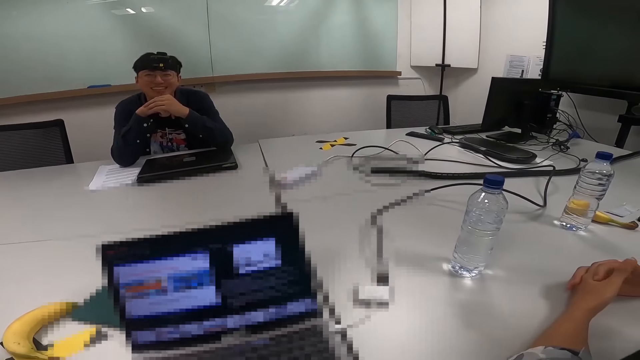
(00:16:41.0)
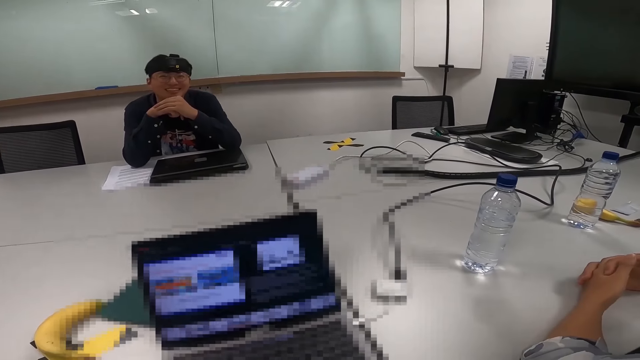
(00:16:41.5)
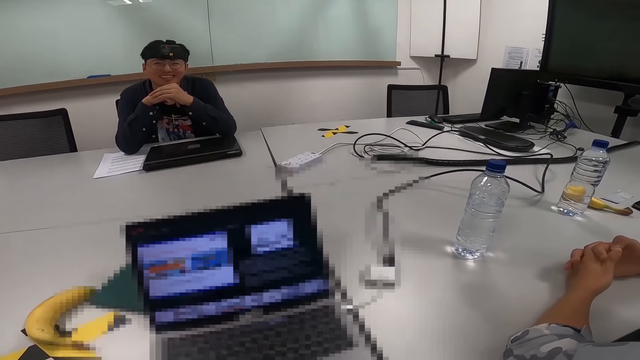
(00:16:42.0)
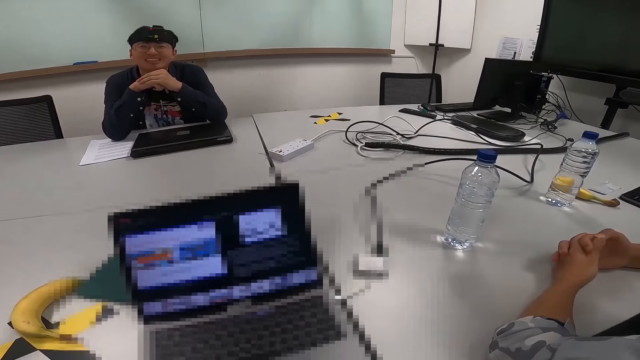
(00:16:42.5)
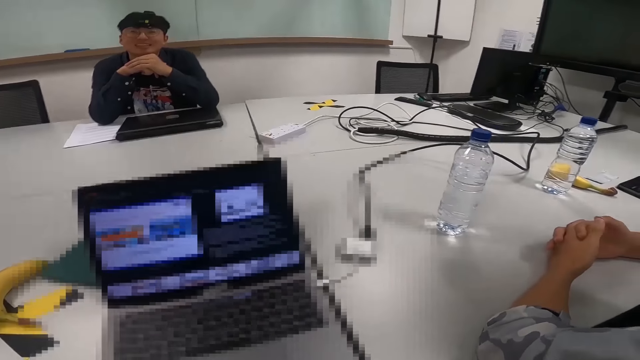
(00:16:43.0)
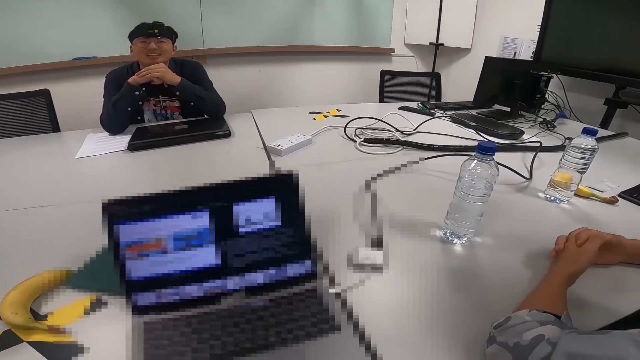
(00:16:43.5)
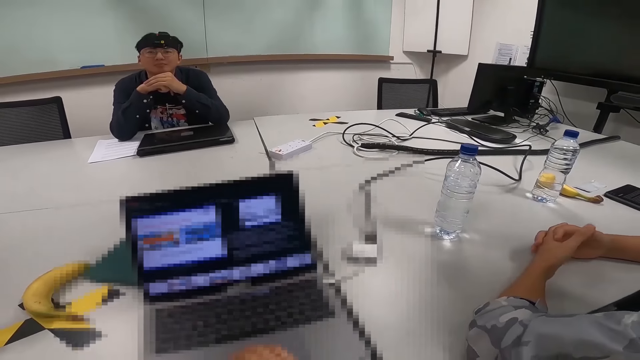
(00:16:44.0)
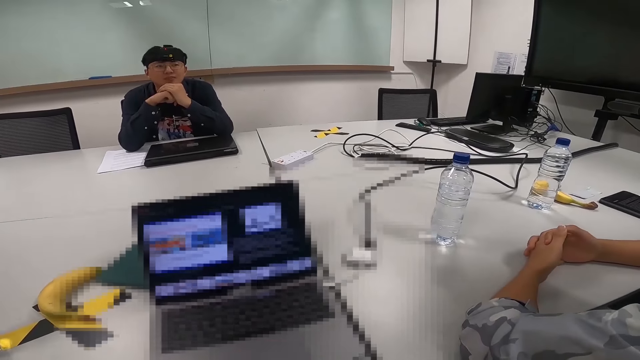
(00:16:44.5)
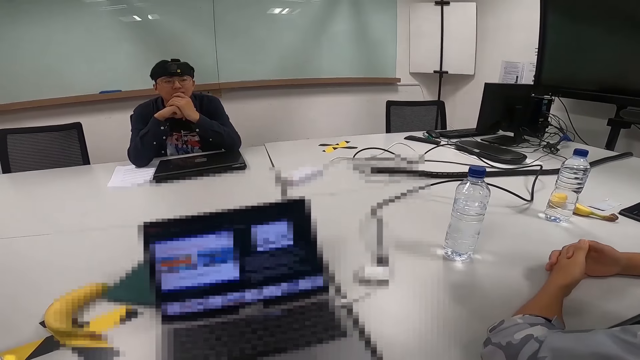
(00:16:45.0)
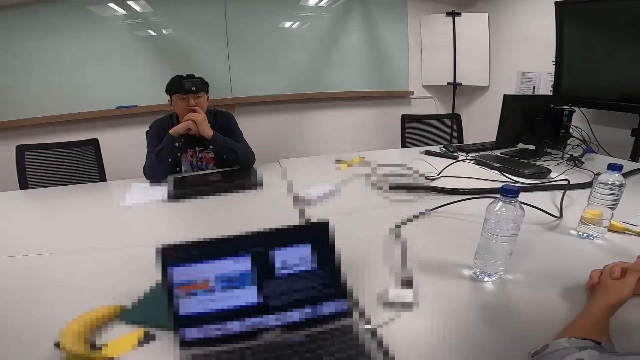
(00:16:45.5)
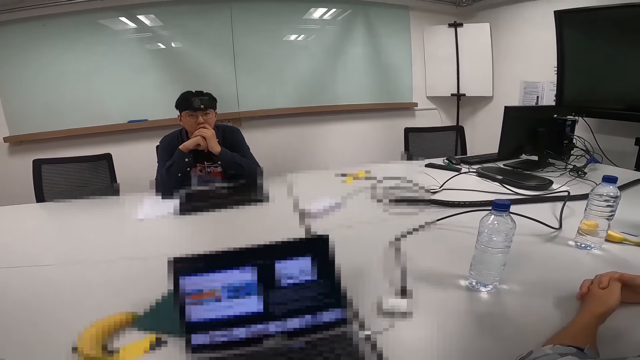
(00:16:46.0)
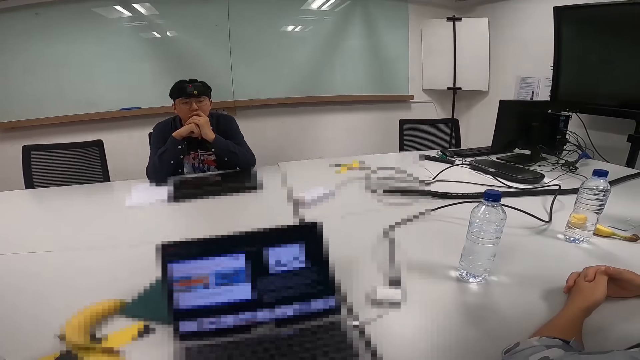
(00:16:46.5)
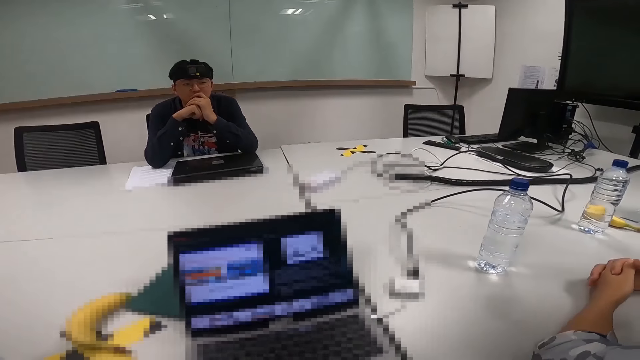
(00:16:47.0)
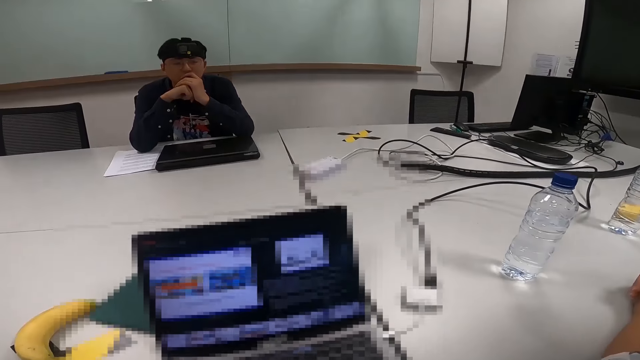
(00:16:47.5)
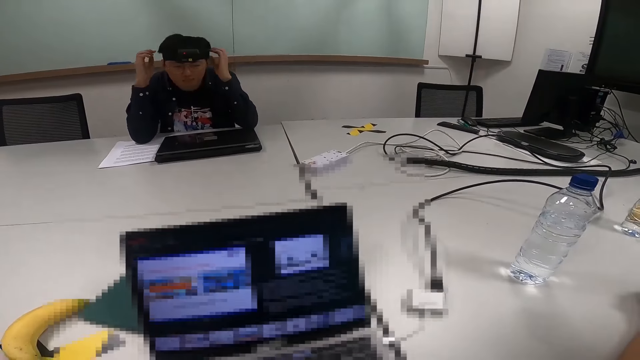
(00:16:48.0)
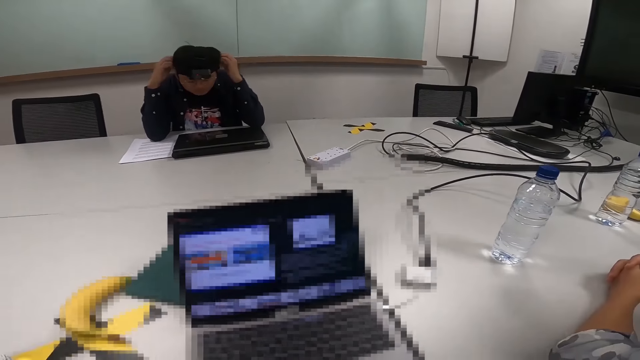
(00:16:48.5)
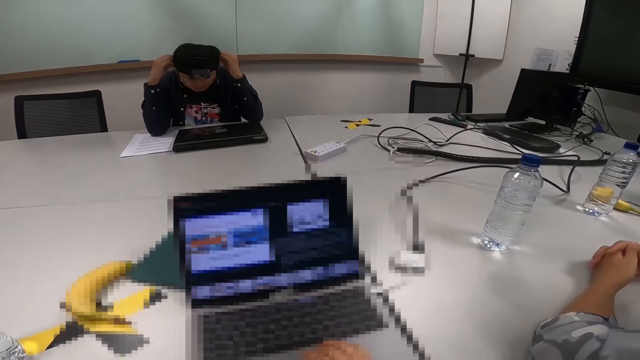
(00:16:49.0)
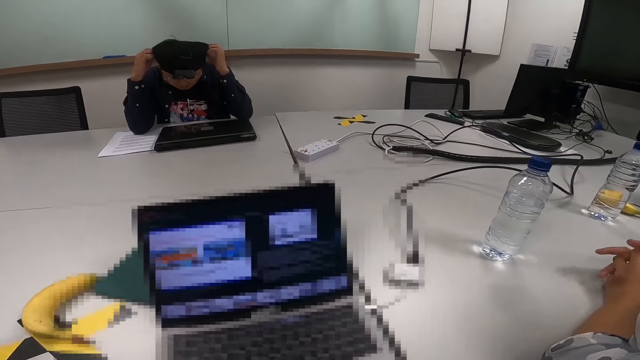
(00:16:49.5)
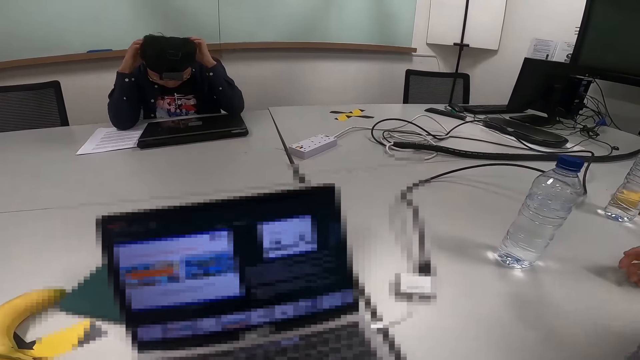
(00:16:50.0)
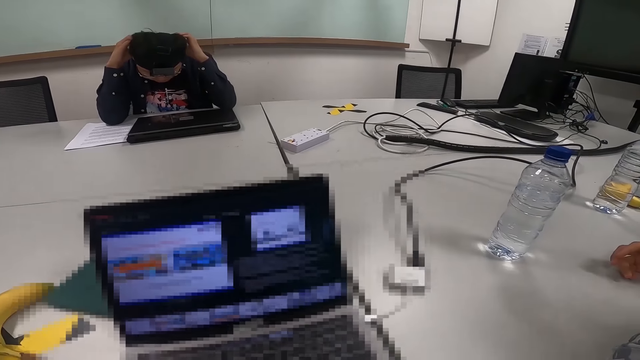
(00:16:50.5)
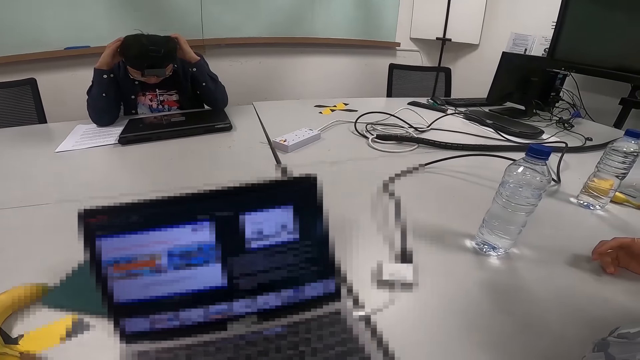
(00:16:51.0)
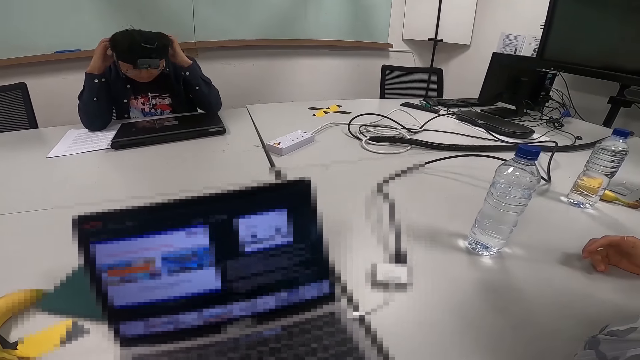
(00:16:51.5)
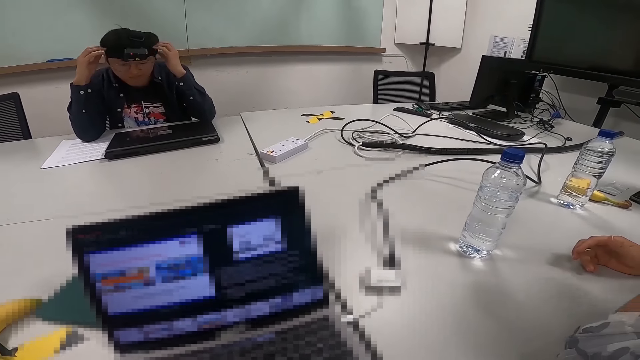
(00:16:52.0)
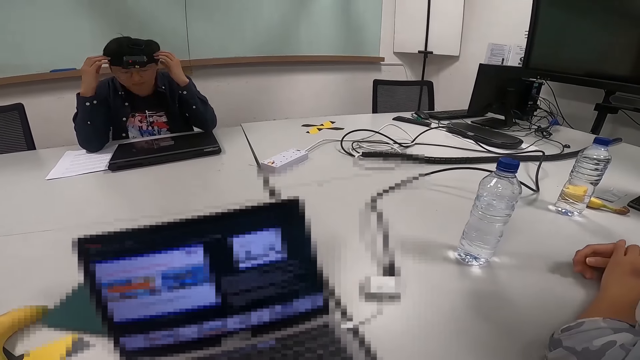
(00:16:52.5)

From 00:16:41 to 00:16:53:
The camera wearer talks. A person holds on his head camera.

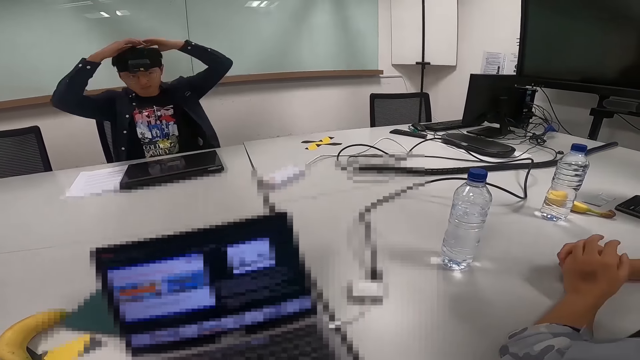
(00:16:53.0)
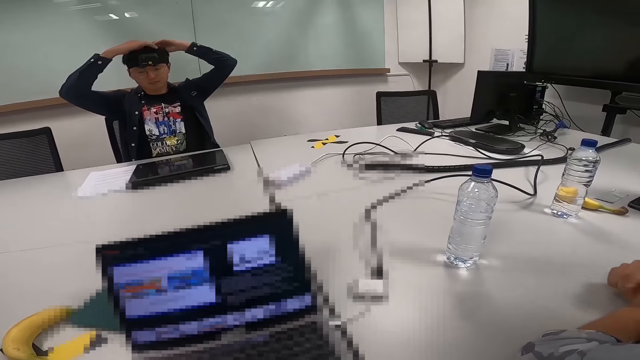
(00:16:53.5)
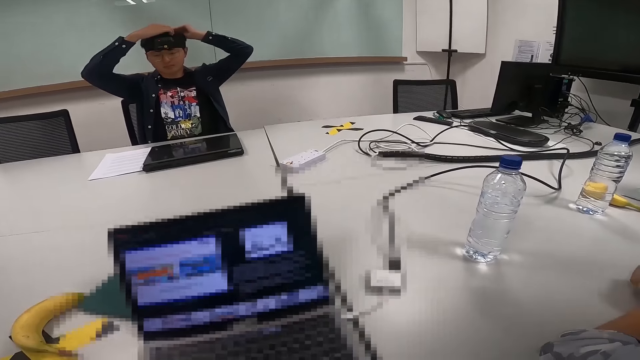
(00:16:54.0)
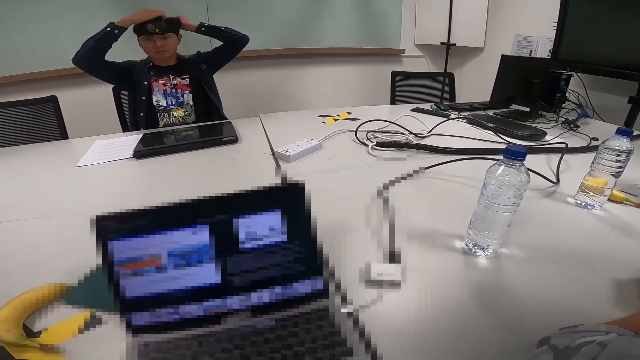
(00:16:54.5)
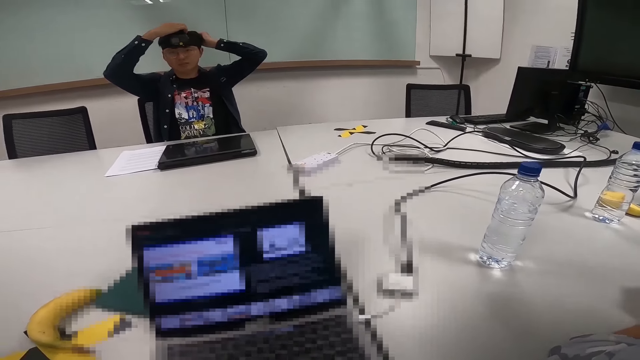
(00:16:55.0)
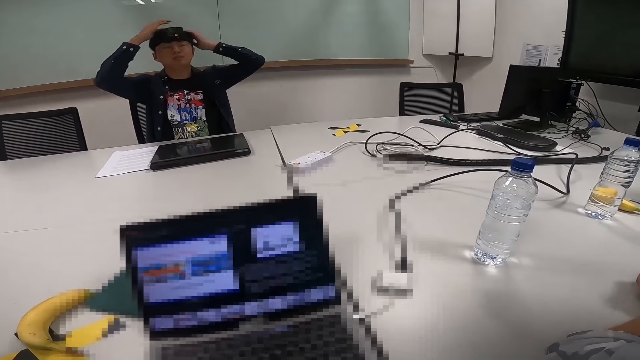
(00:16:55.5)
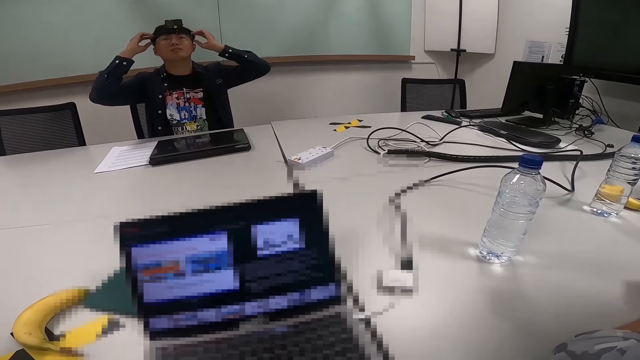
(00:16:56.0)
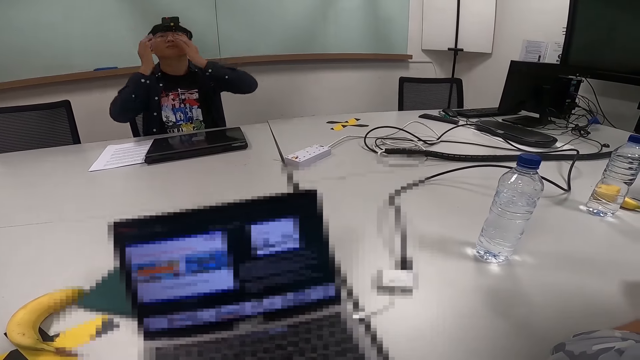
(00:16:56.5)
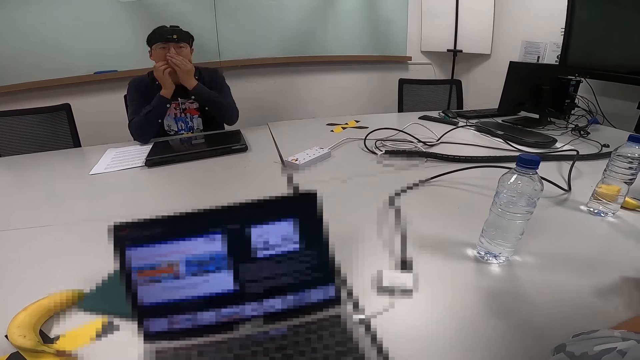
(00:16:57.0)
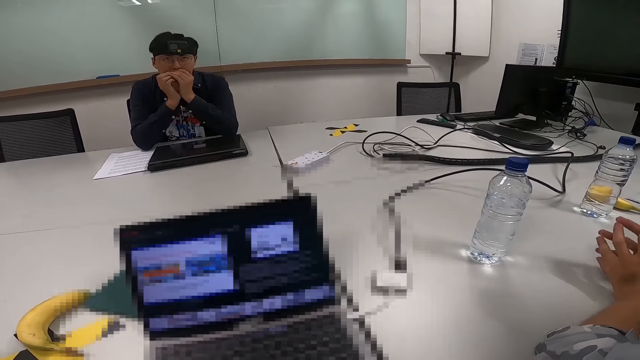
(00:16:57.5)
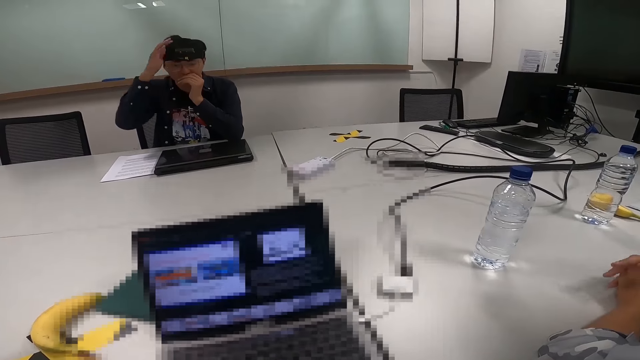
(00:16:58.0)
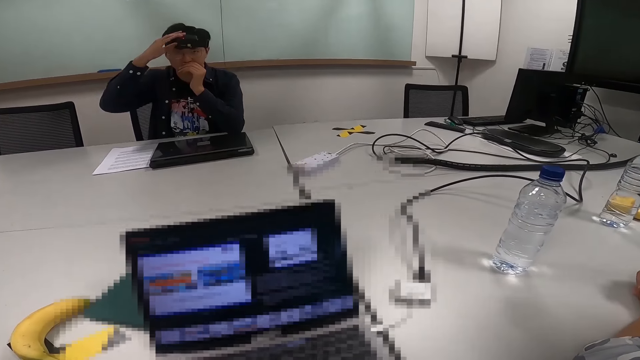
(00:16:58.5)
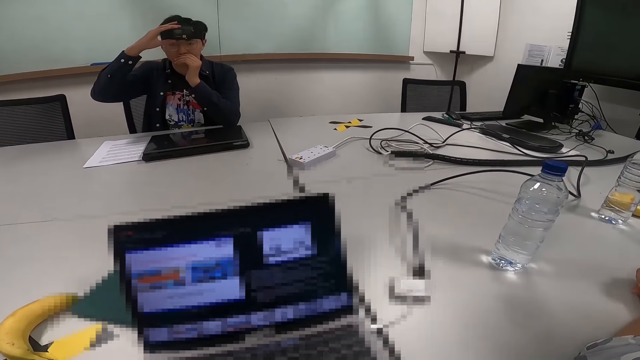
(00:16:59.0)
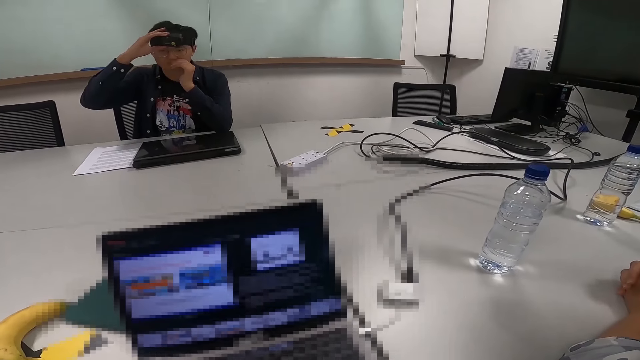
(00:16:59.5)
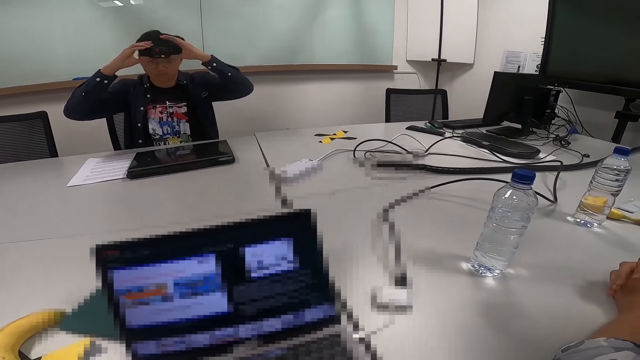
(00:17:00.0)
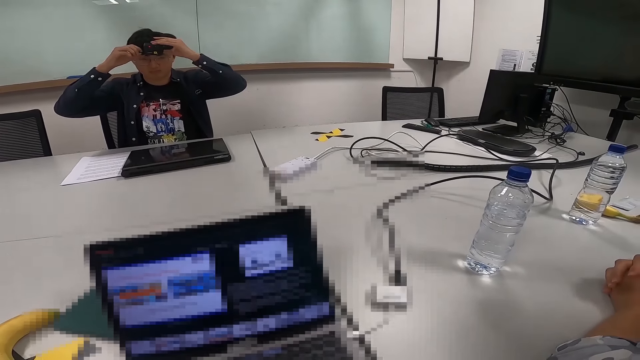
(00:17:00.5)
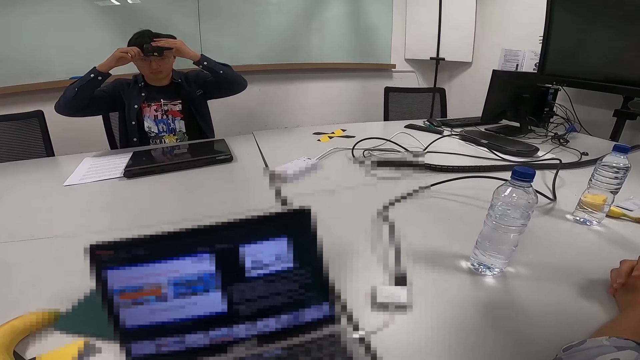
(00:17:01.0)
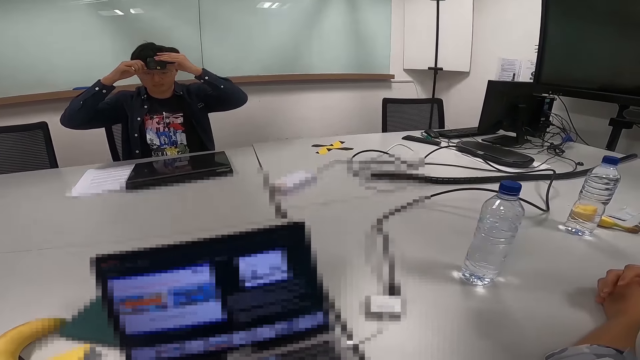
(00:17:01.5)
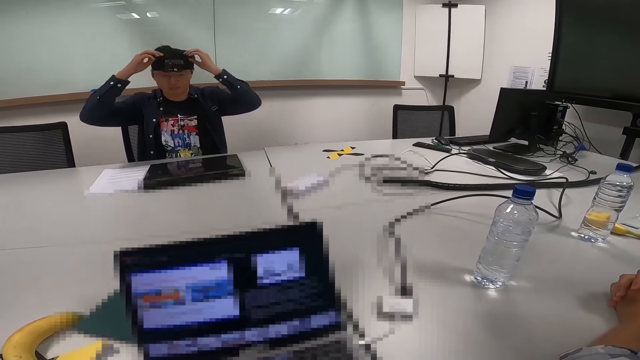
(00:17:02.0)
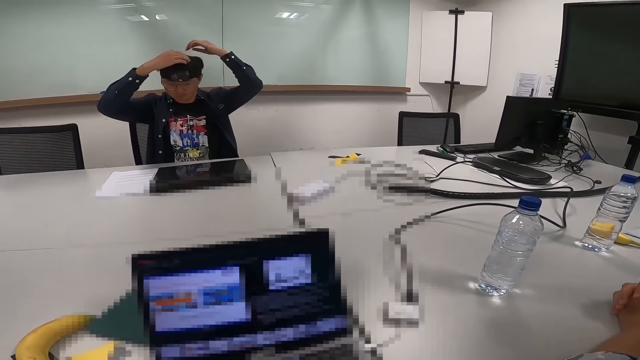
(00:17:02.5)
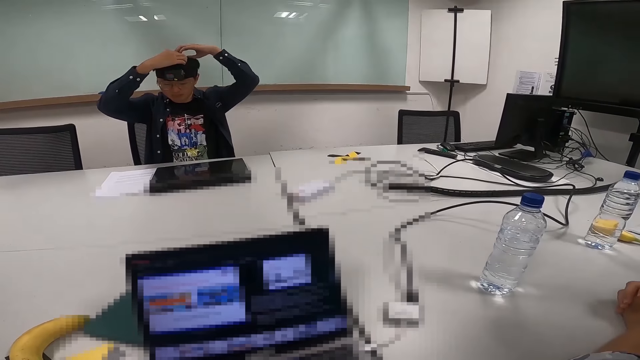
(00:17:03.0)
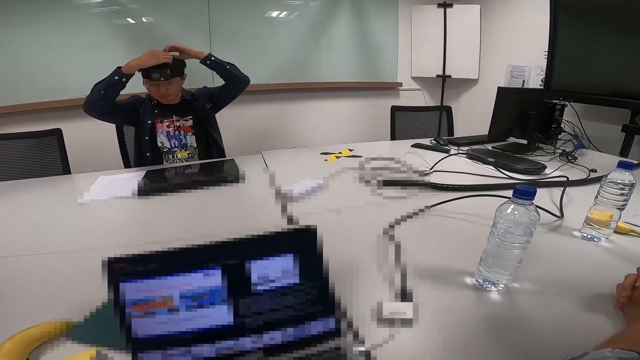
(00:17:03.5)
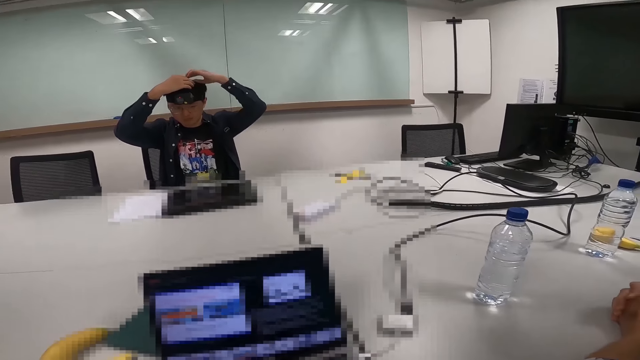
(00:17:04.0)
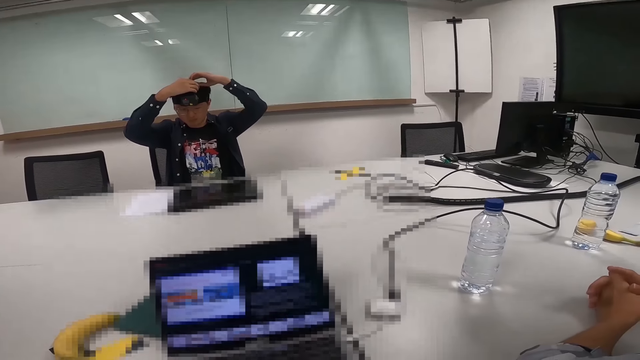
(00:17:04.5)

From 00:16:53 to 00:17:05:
A person stops holding the head camera. The person holds his mouth. The person holds his head camera.
